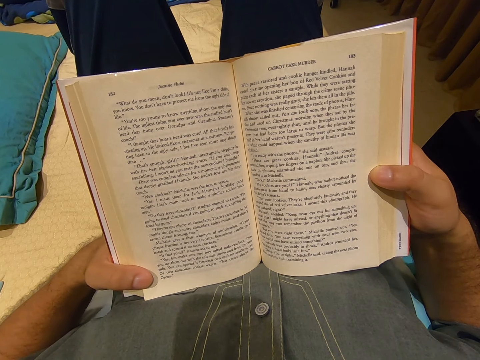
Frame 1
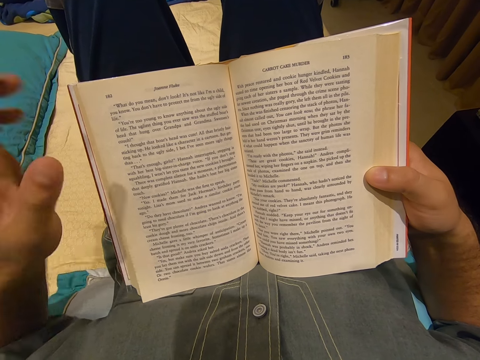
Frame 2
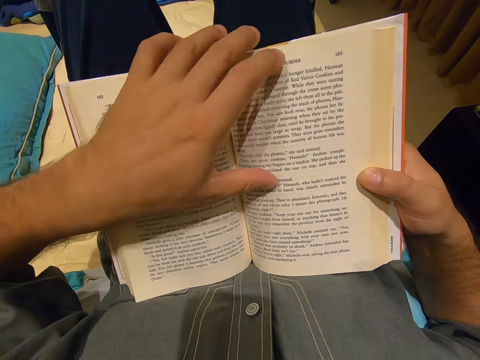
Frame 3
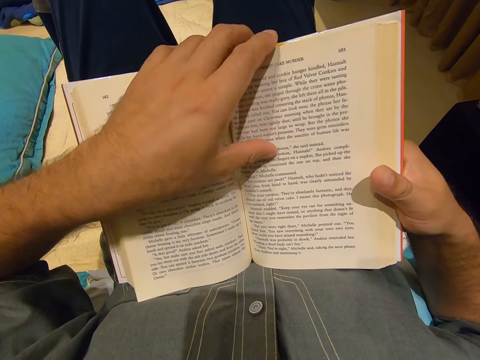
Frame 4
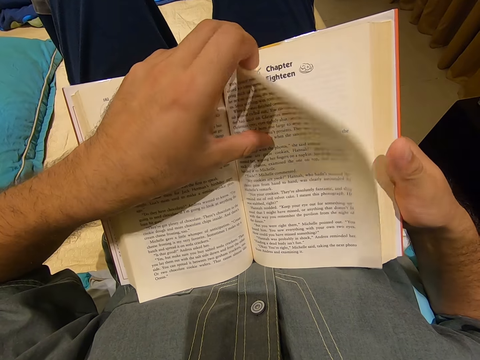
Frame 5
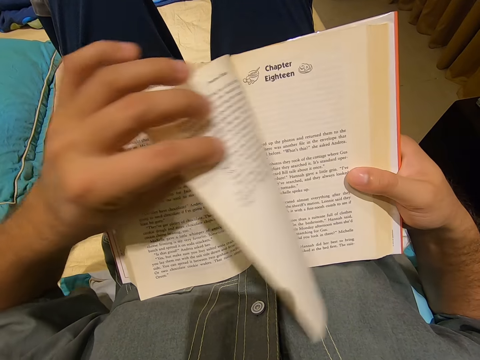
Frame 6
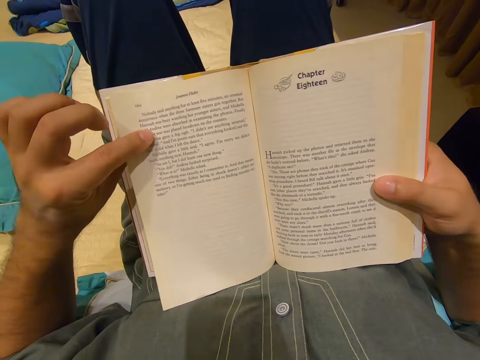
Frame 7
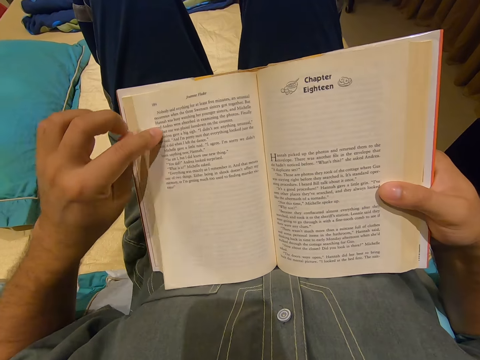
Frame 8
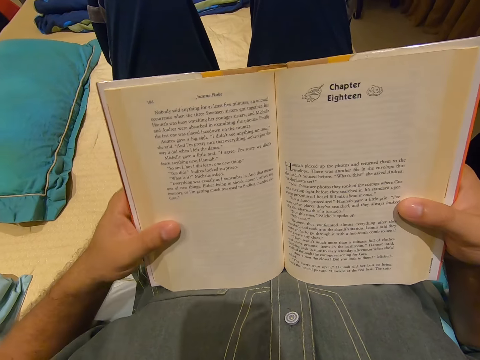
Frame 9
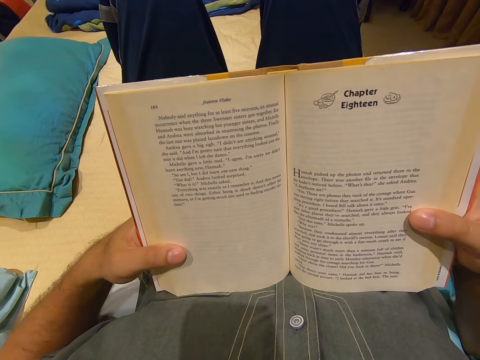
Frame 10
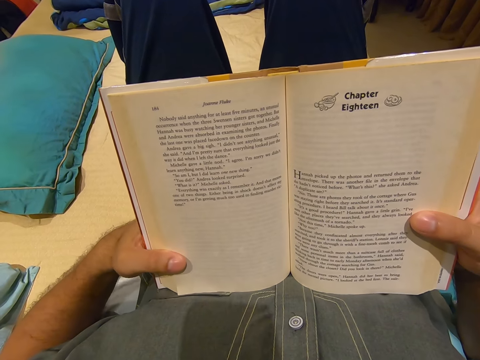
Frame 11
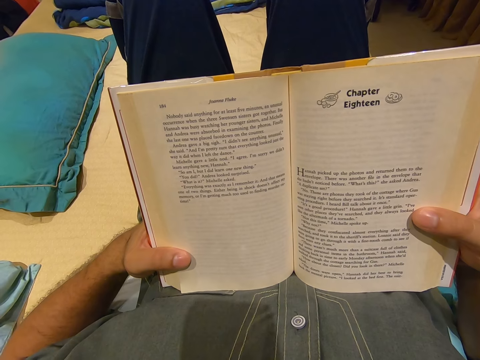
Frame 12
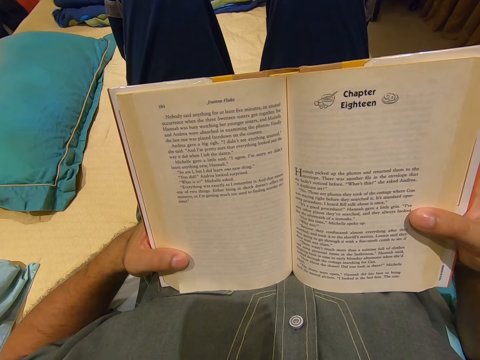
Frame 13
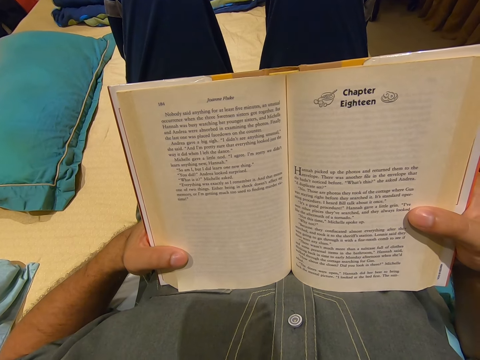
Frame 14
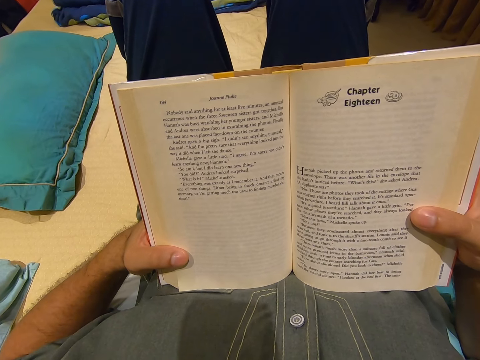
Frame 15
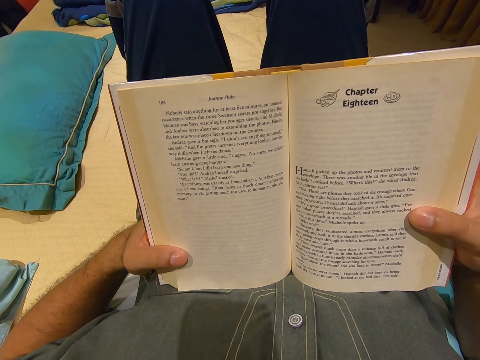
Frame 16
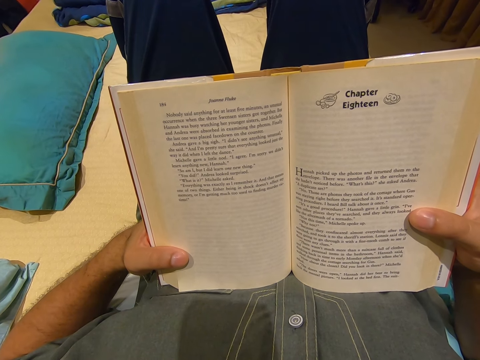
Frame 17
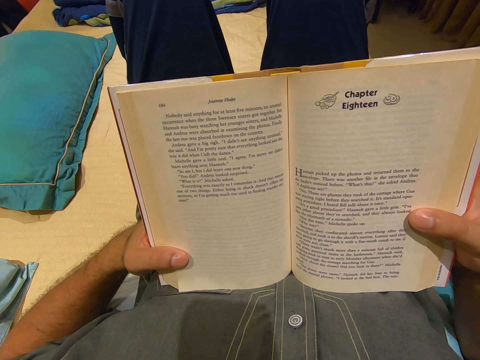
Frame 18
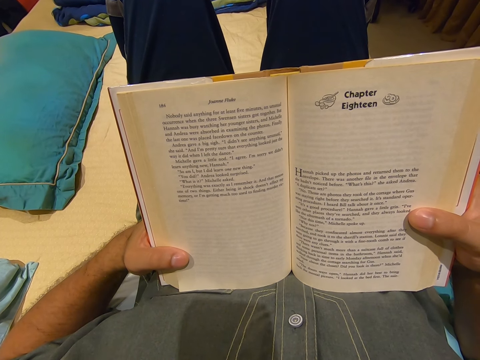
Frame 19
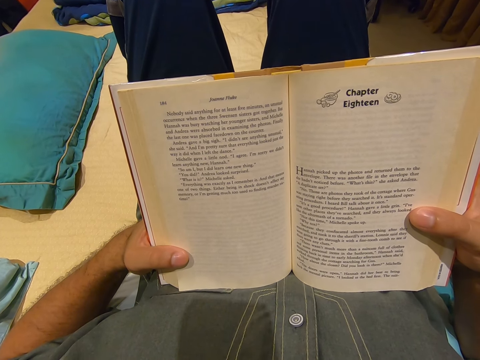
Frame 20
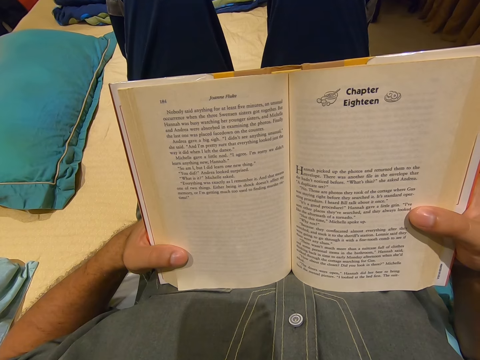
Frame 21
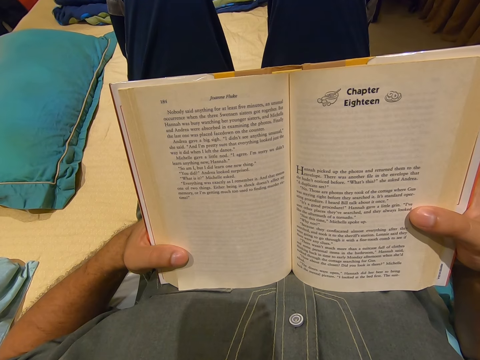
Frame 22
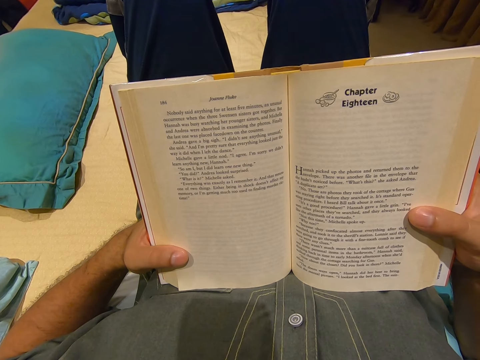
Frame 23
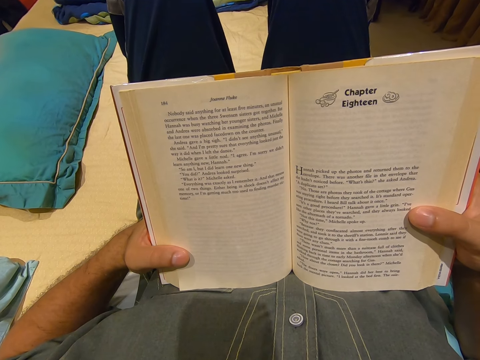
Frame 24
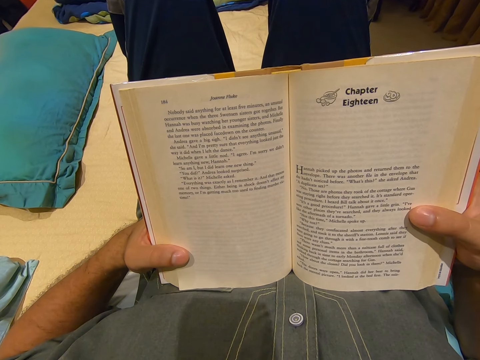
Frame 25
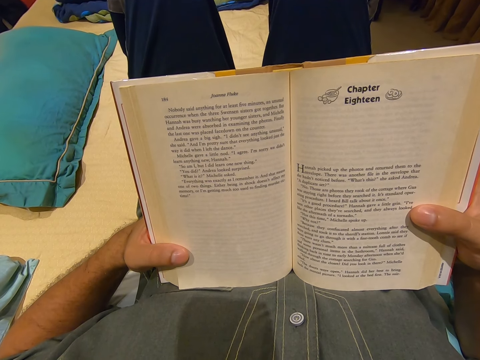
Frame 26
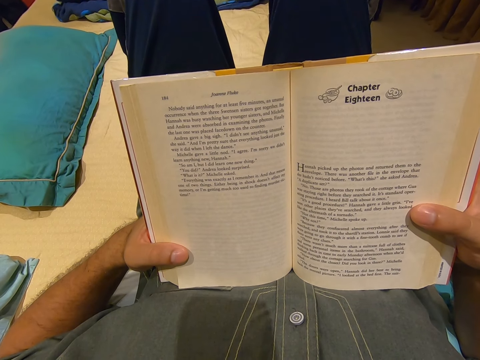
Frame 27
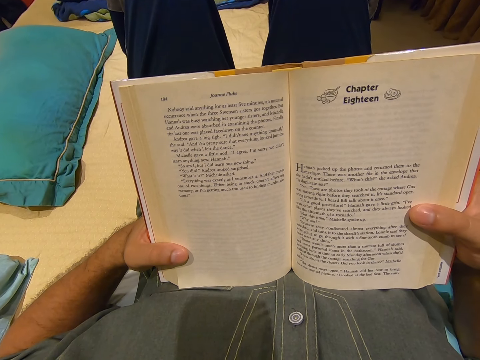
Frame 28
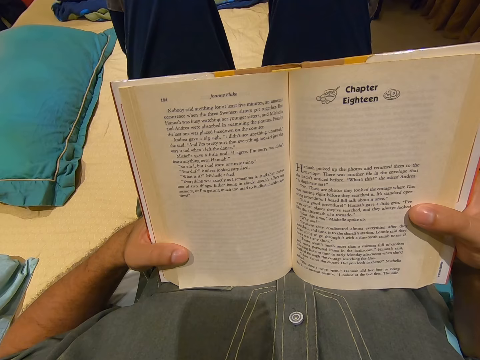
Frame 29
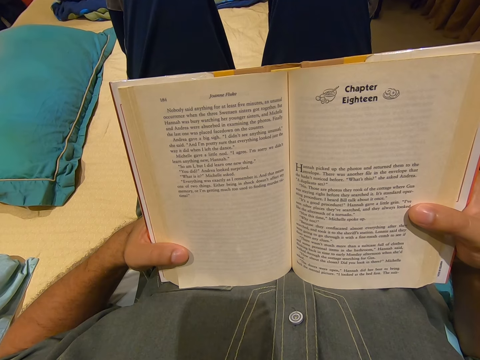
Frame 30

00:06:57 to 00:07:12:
The camera wearer moves his hand. He opens a page. He holds the book. He reads the book.

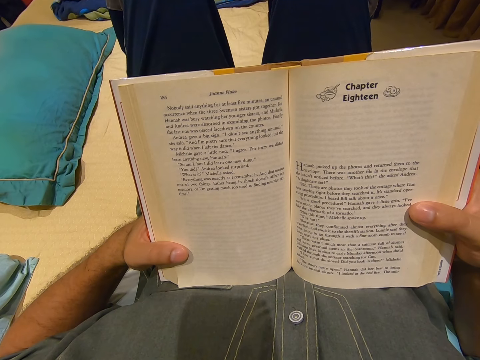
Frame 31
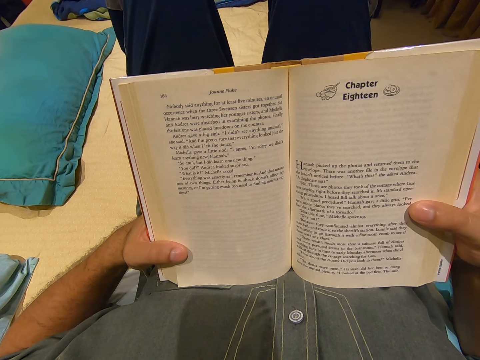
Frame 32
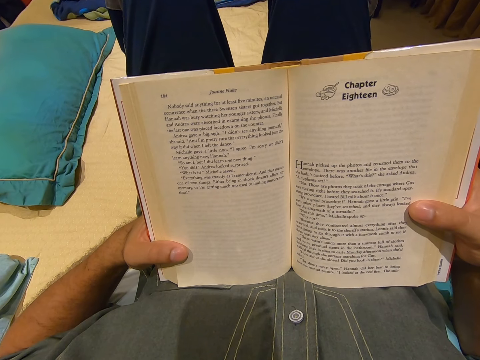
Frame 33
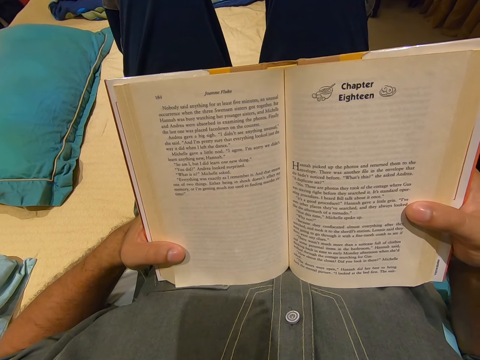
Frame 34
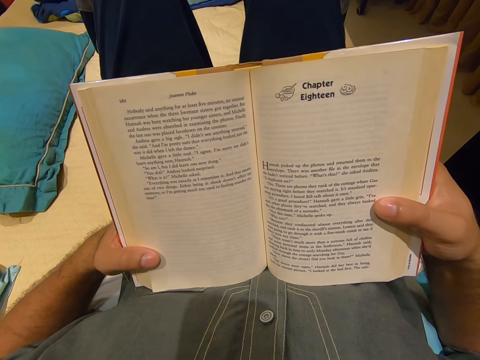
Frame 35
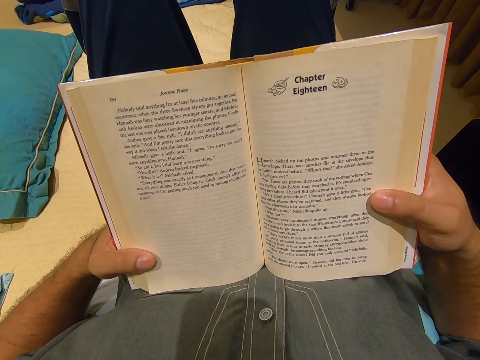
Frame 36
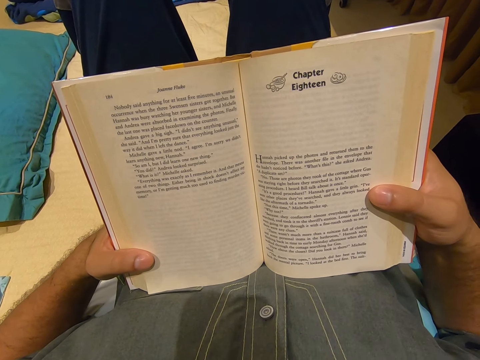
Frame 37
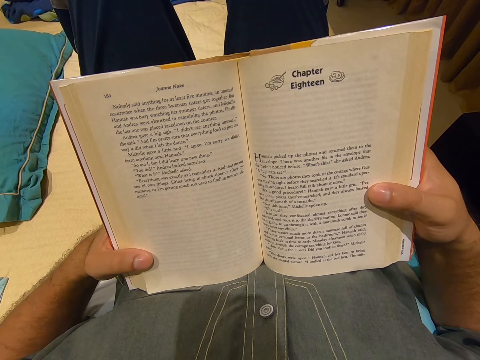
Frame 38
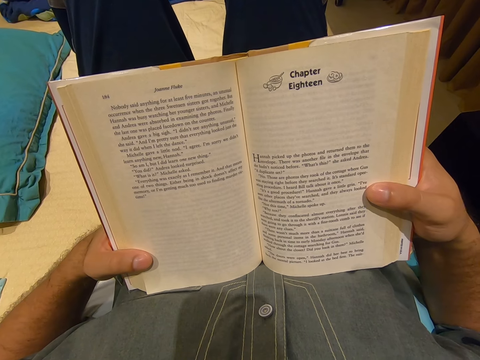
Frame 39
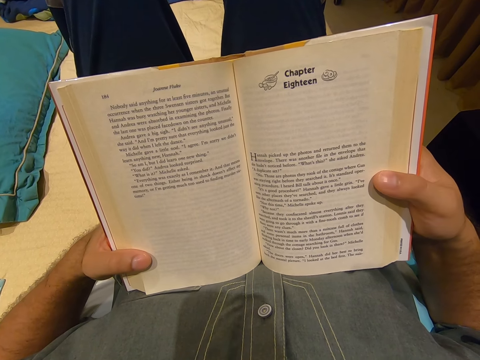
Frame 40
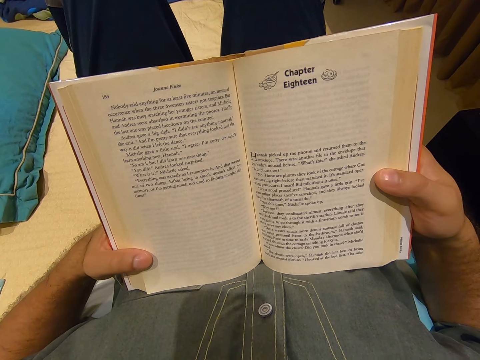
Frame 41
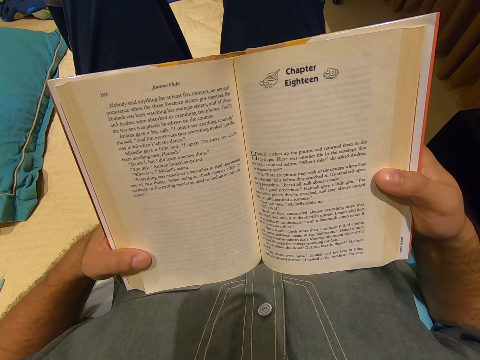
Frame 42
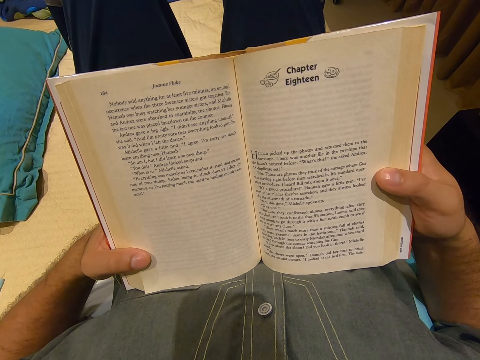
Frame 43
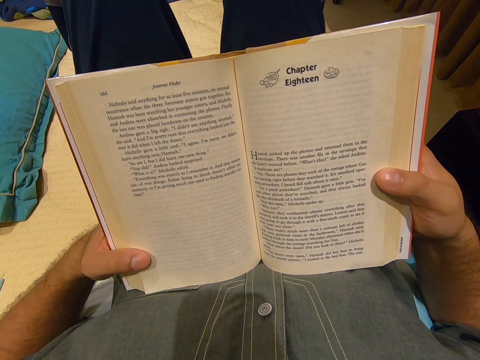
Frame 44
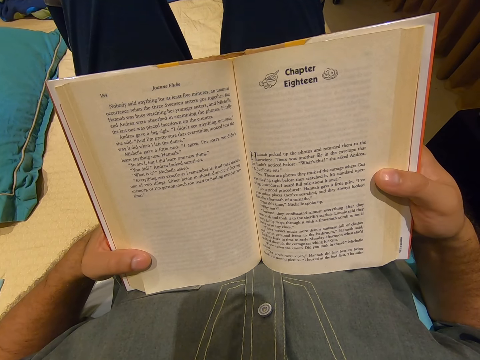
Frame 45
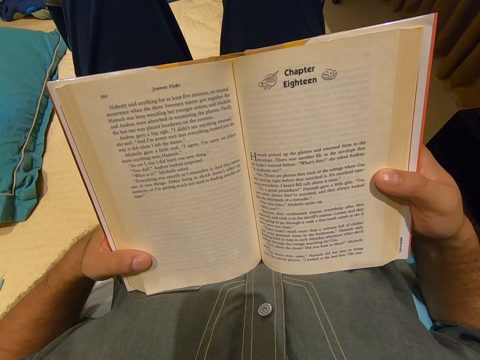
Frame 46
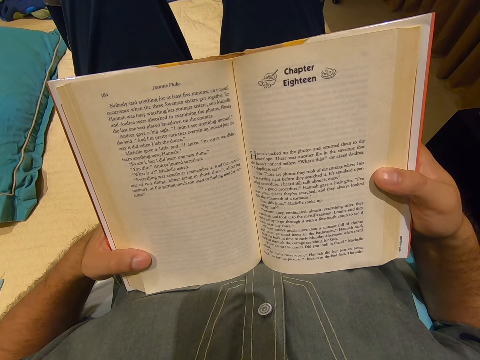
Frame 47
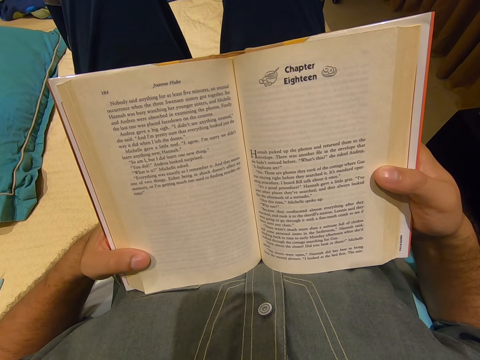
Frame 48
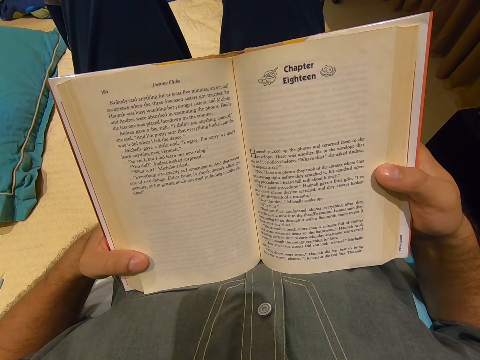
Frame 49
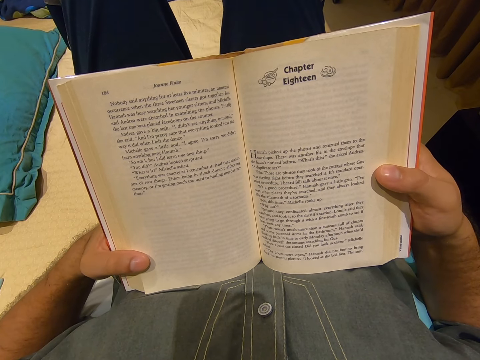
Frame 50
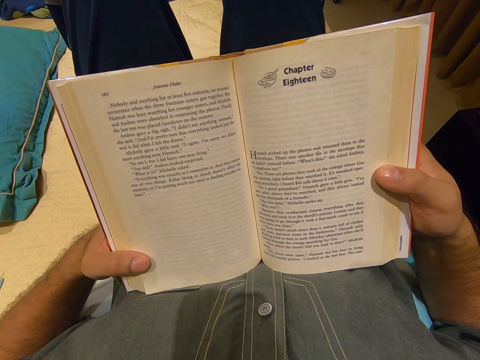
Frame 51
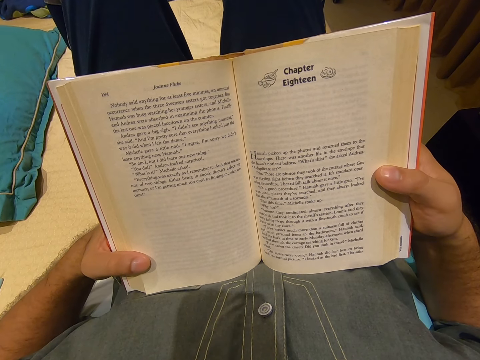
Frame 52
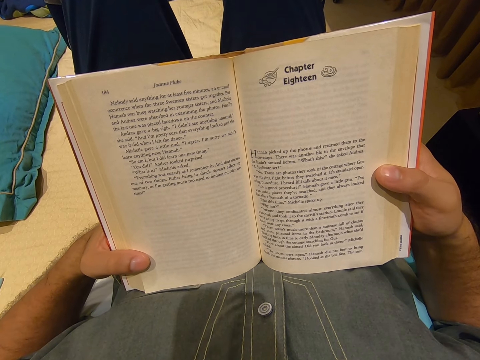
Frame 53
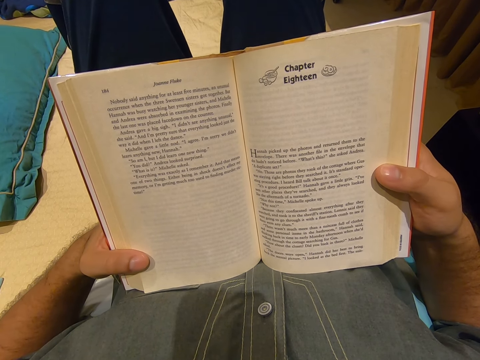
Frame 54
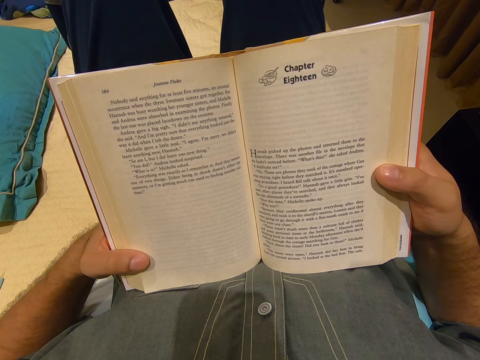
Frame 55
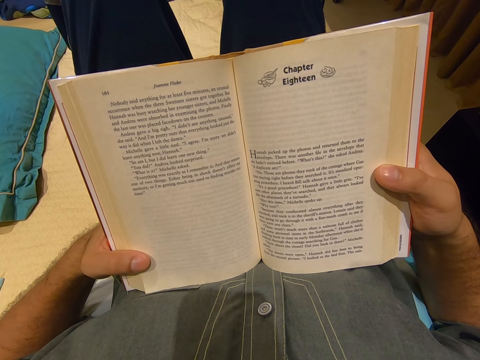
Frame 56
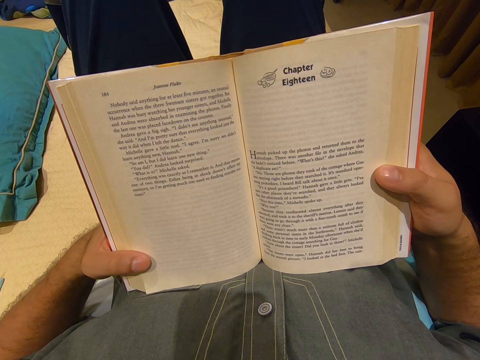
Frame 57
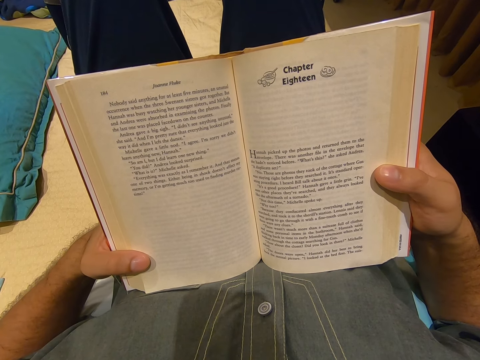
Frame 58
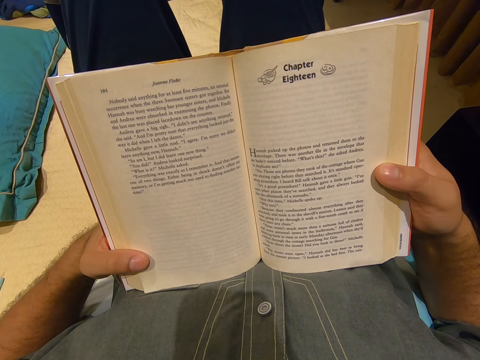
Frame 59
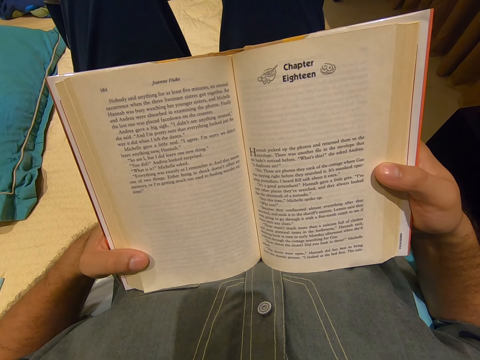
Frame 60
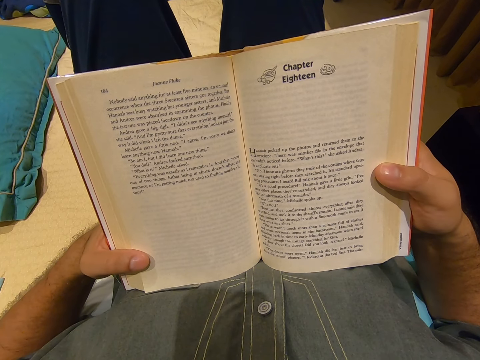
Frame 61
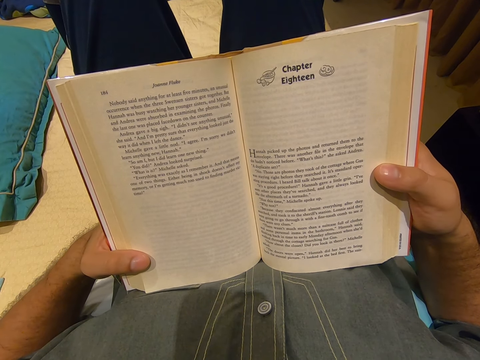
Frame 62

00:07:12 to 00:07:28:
The camera wearer moves his finger.
